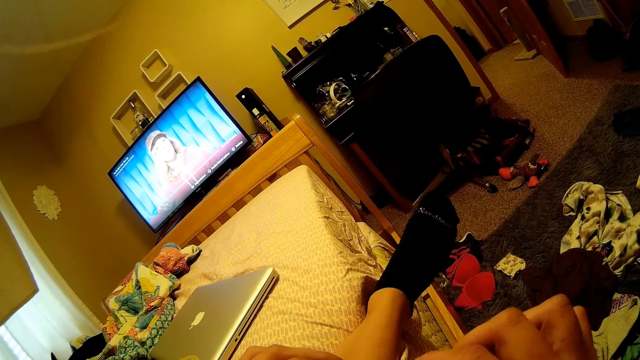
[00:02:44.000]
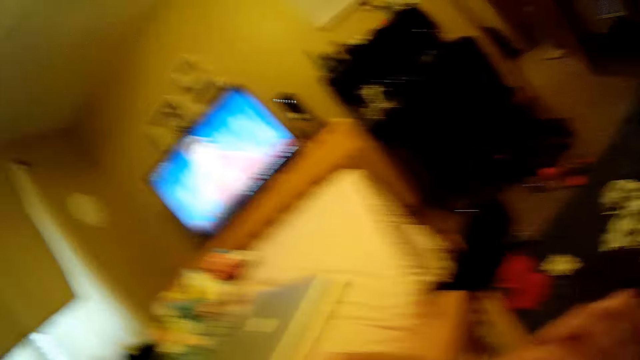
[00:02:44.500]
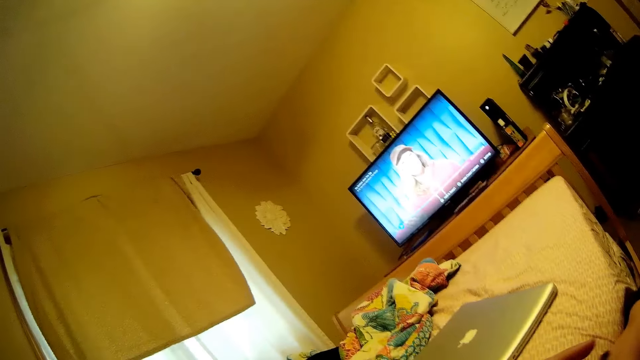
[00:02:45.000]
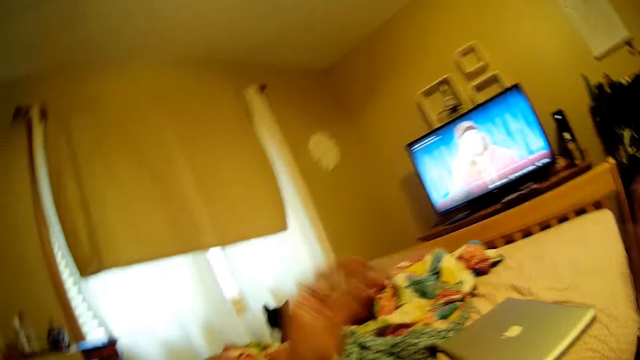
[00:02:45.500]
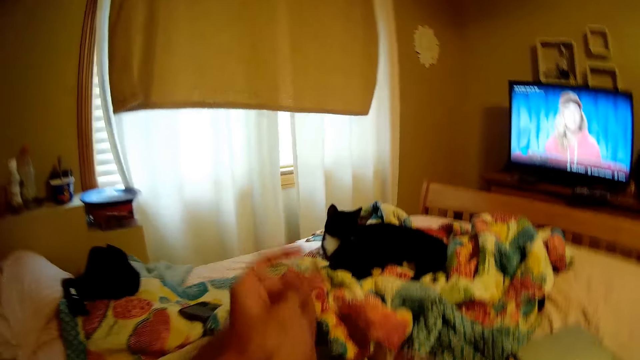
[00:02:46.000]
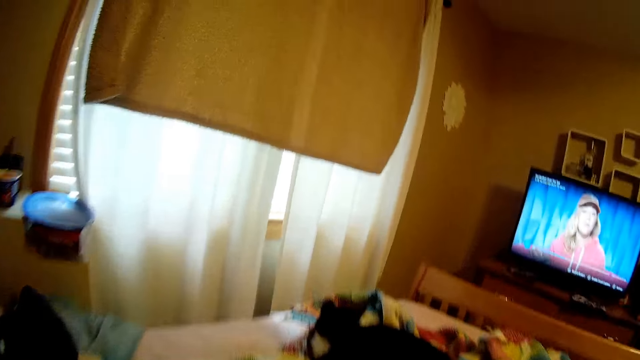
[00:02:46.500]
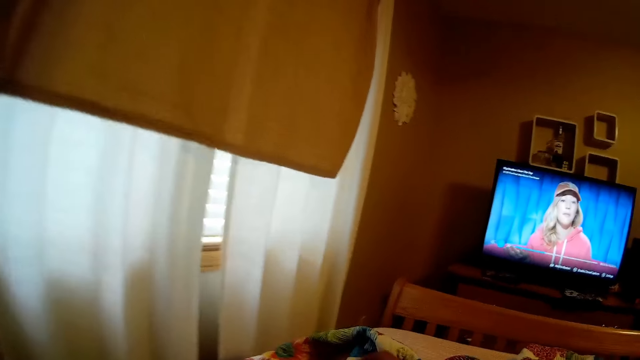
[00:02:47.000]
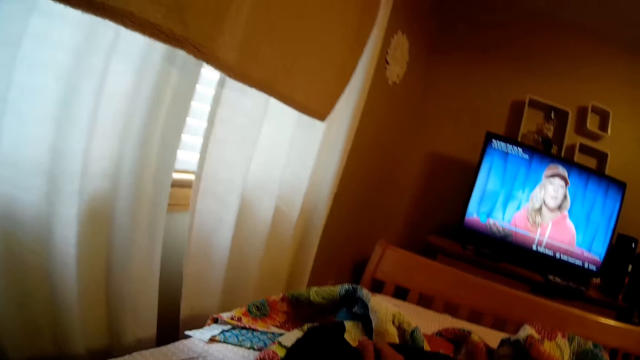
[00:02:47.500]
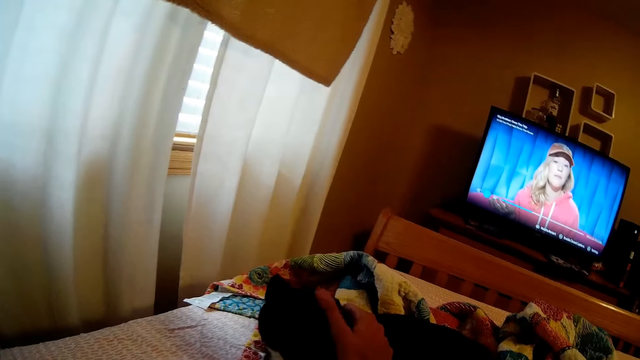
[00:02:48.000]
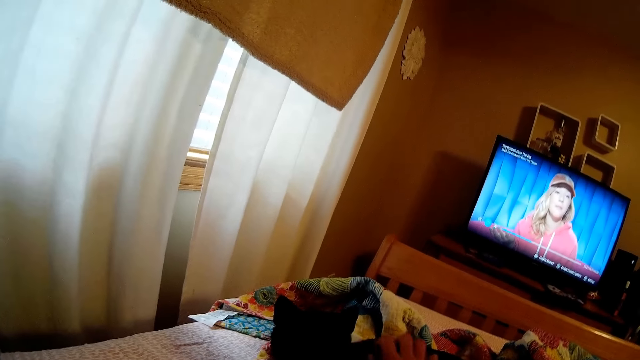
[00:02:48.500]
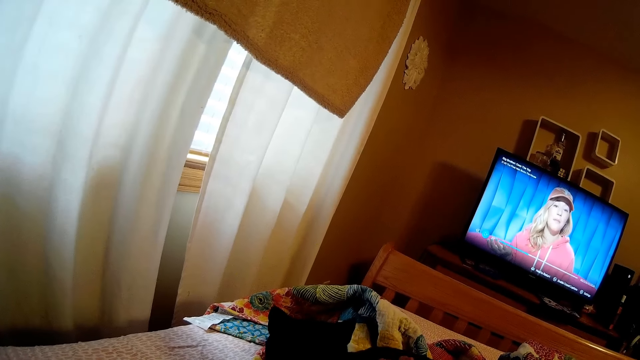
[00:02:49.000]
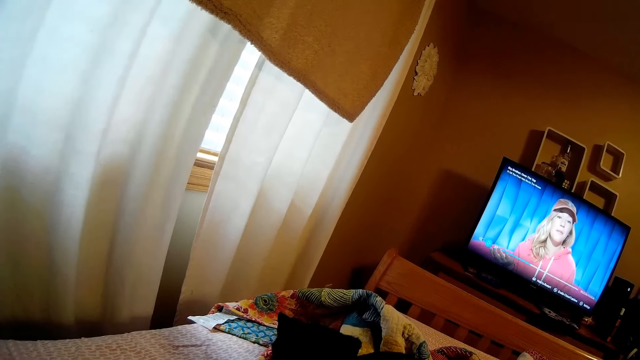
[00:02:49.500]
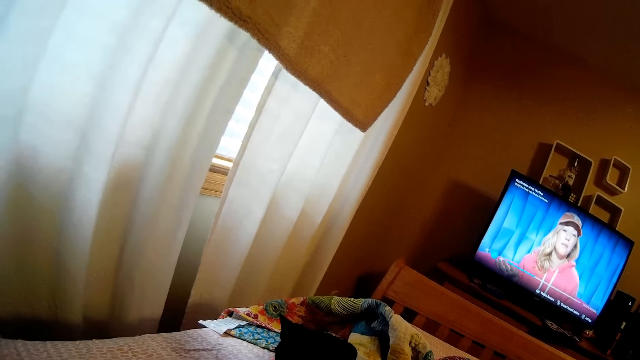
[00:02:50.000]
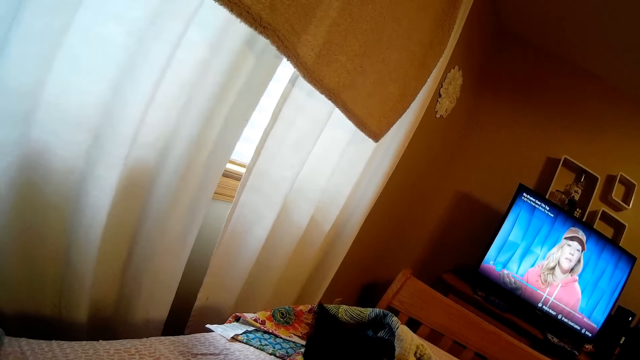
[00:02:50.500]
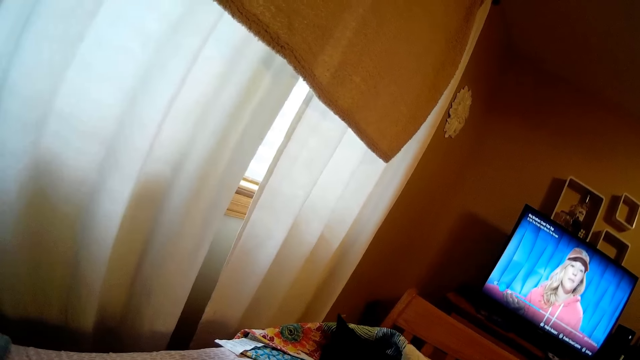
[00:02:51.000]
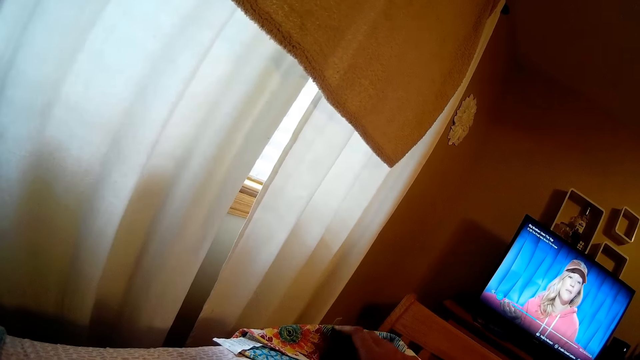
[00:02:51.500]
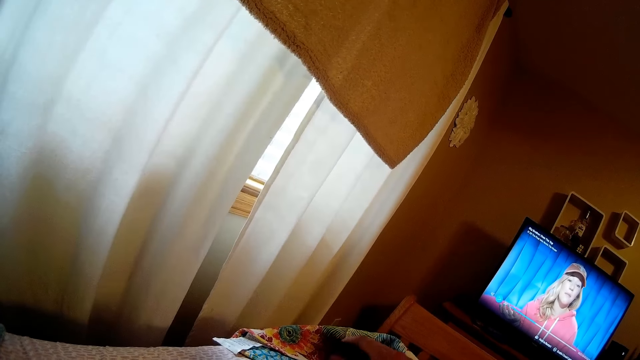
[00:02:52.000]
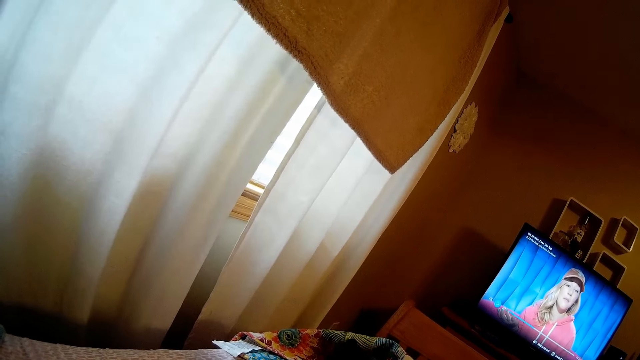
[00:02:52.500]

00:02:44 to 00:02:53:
The camera wearer rubs the body of the cat on the bed with her right hand.

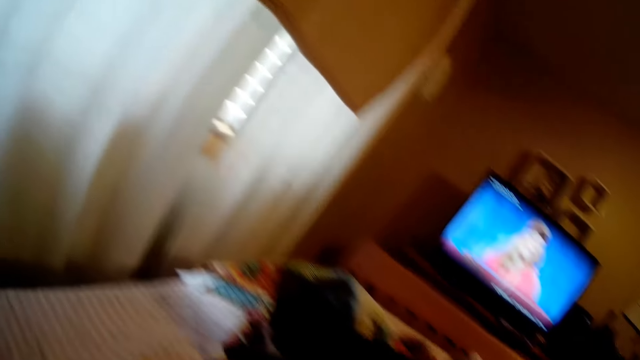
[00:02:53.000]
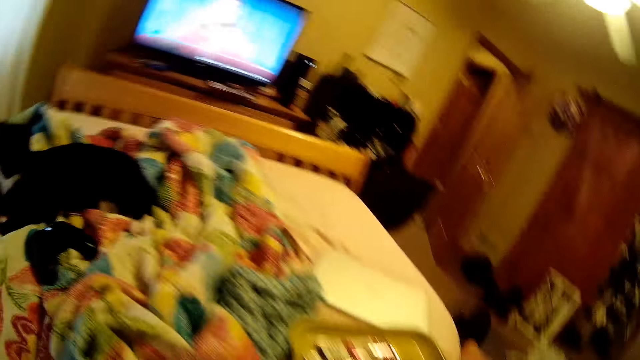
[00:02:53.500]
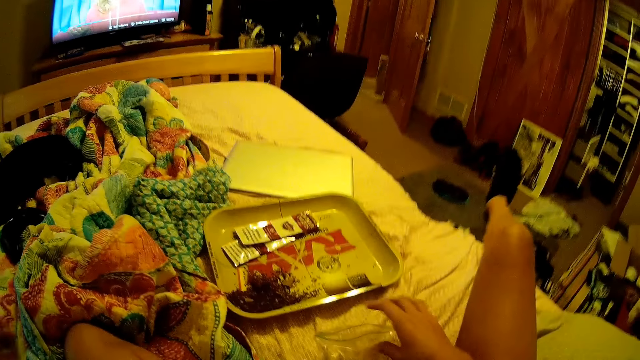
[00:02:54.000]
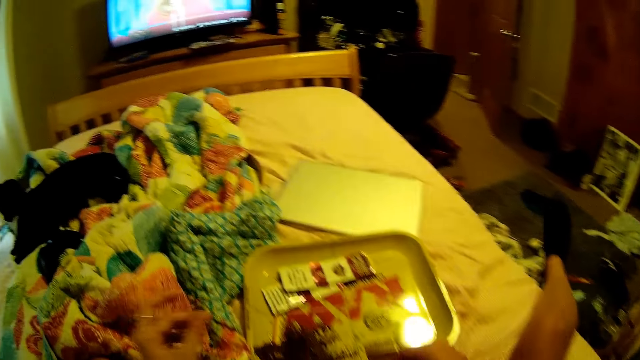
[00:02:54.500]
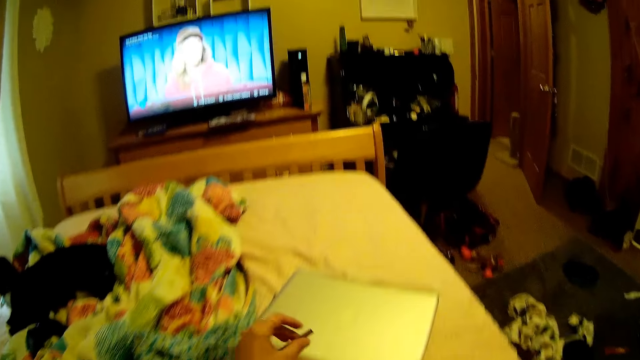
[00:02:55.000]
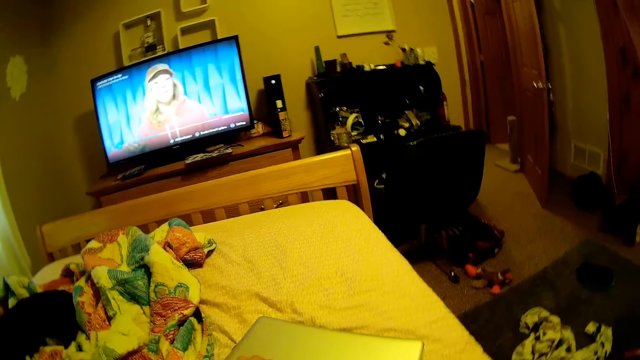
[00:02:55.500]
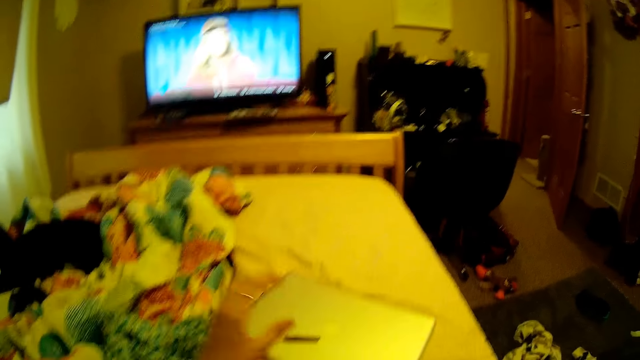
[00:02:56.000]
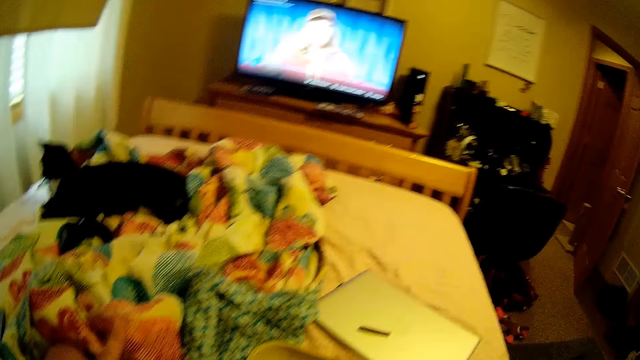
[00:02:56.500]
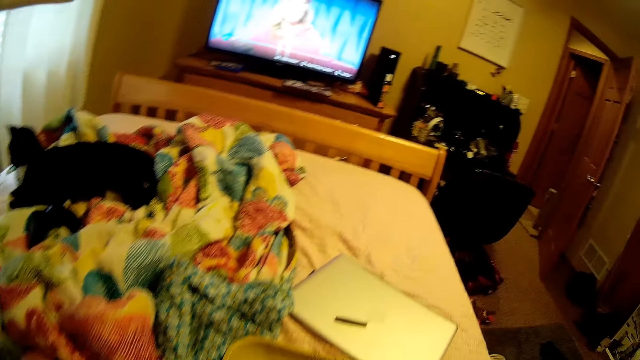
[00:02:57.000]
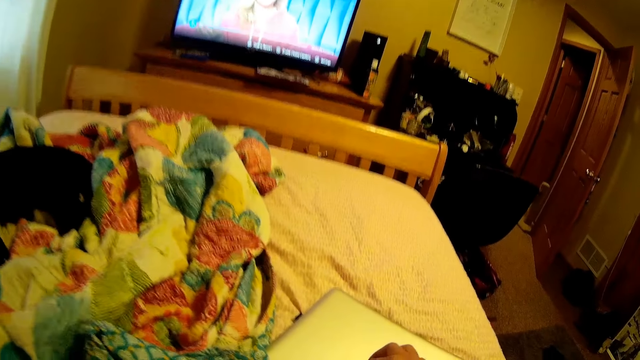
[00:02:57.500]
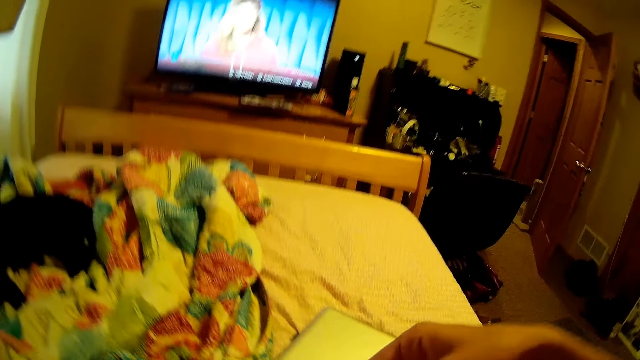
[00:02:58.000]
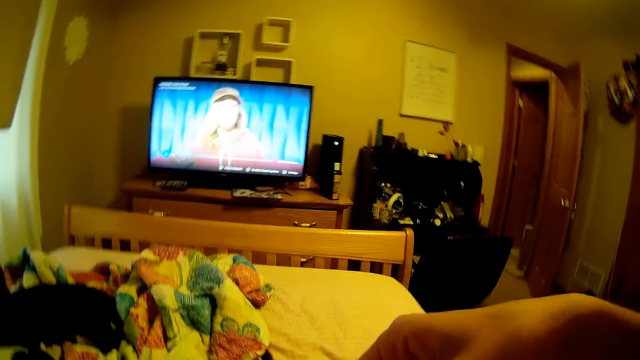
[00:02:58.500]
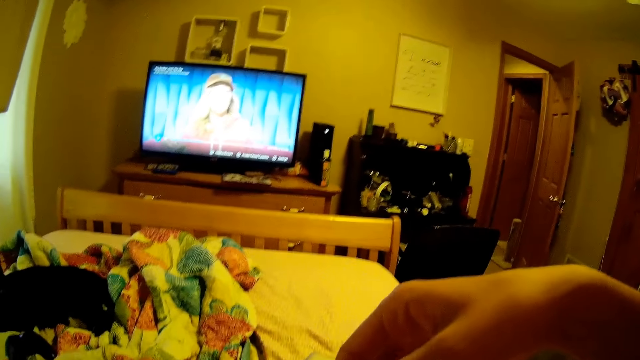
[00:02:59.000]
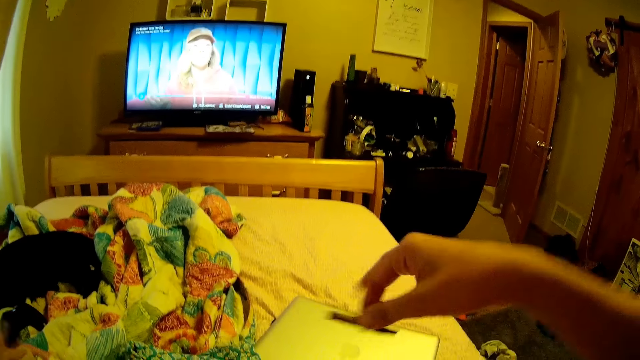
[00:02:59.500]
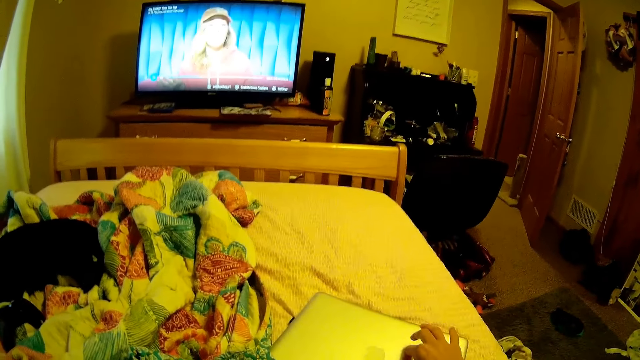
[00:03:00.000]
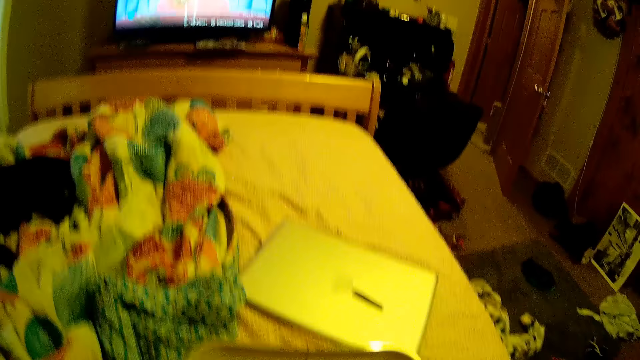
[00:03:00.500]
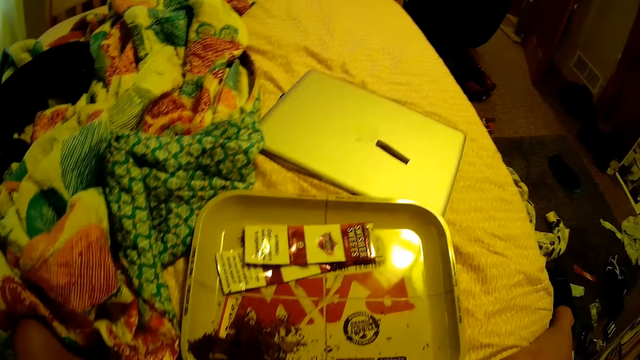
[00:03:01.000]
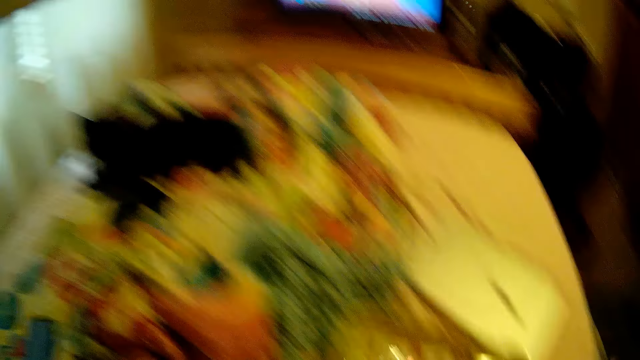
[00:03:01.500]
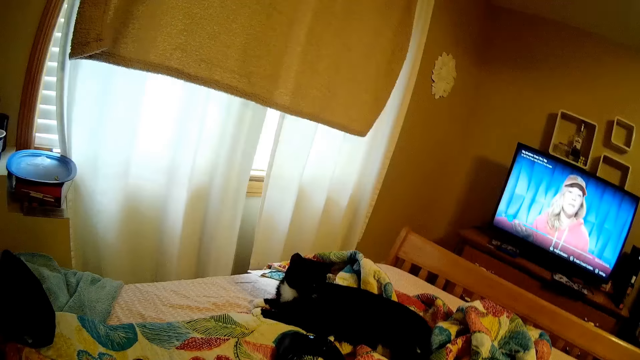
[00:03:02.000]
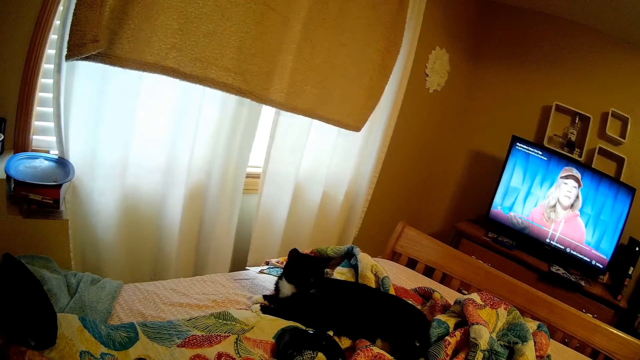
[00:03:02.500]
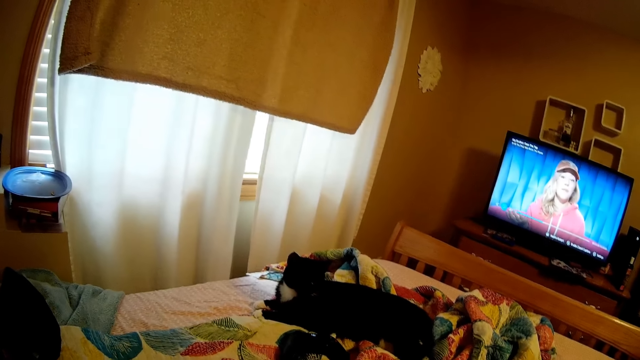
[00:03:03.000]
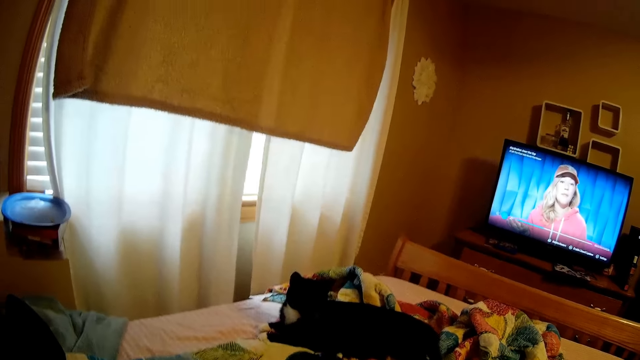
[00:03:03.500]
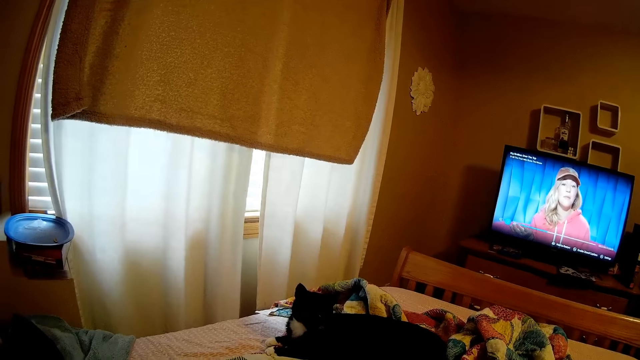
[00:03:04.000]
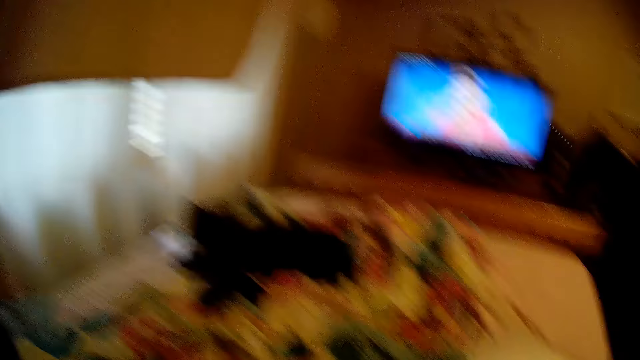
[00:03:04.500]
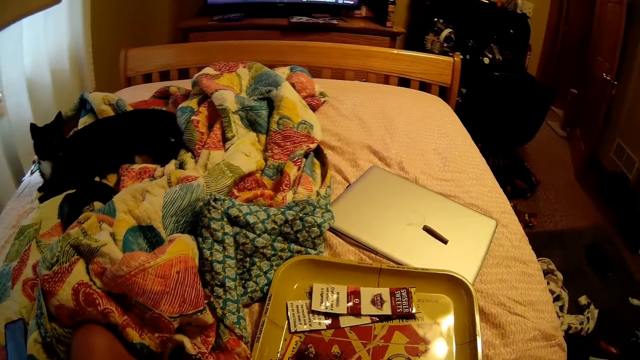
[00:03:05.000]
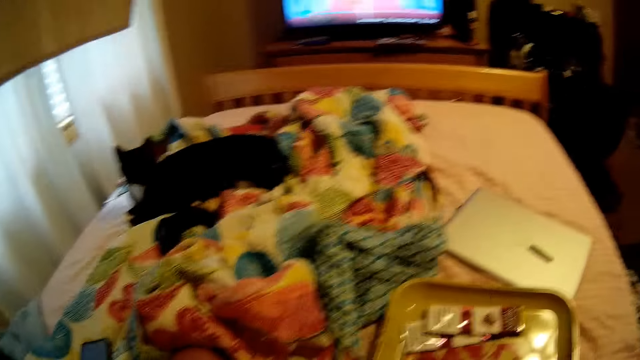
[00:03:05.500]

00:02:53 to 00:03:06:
The camera wearer picks the sachet from the bed with her right hand. She drops the wrapped paper on a laptop on the bed with her left hand. She puts the tobacco on the cover. She picks the wrapped paper from the laptop on the bed with her right hand. She drops the wrapped paper on the laptop on the bed with her left hand.
